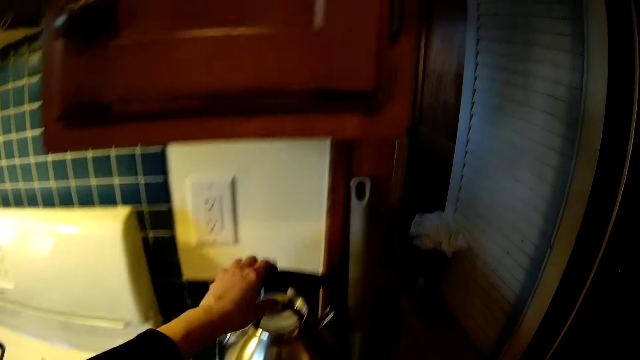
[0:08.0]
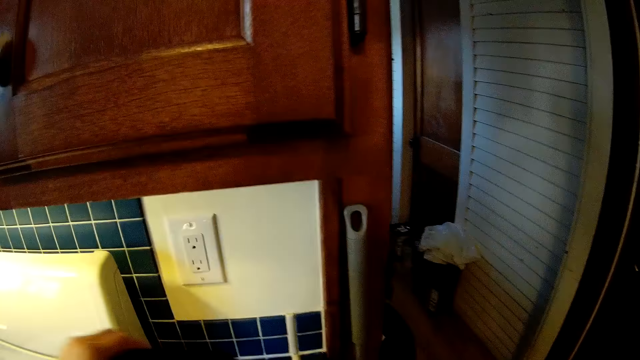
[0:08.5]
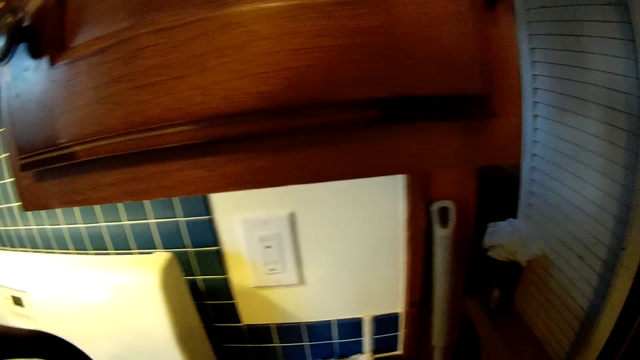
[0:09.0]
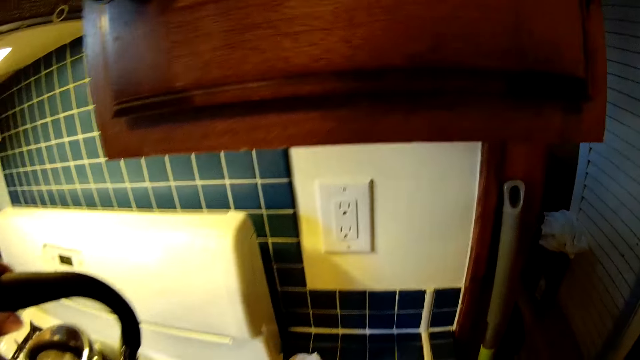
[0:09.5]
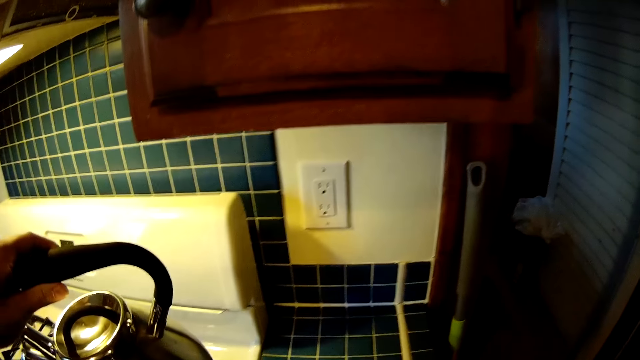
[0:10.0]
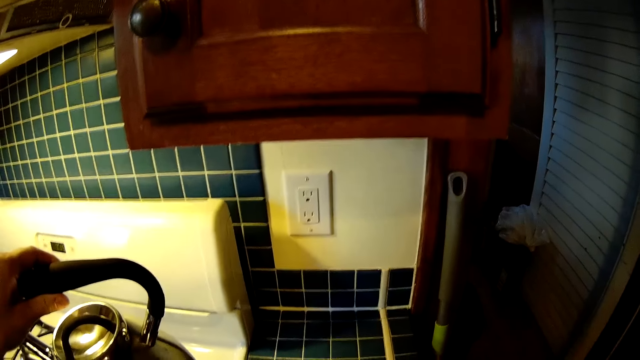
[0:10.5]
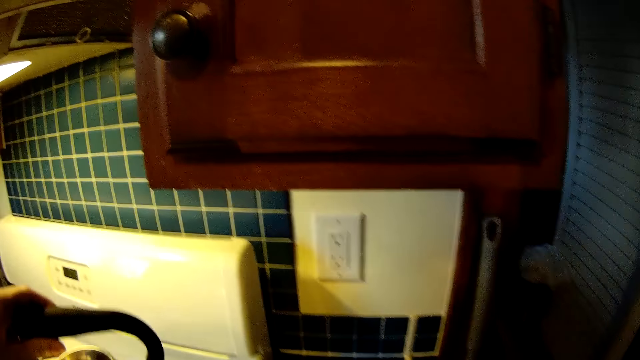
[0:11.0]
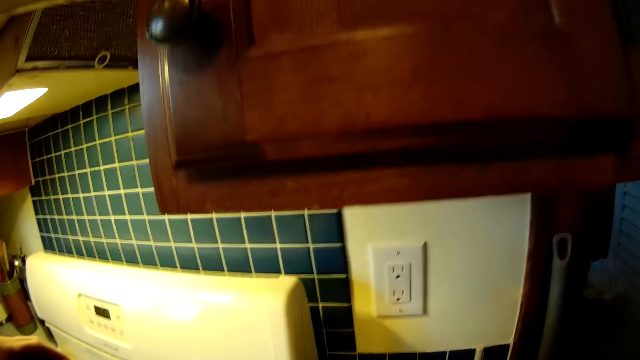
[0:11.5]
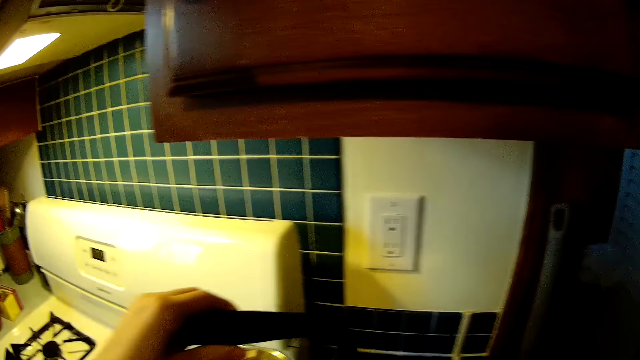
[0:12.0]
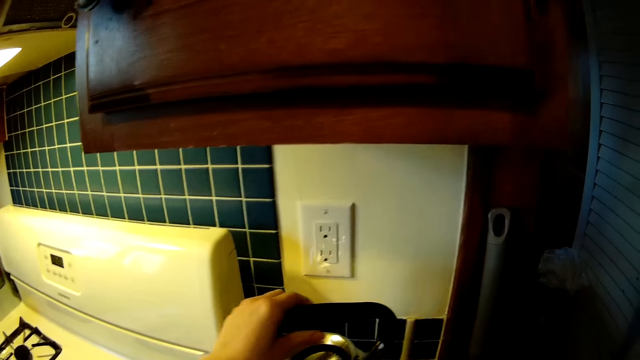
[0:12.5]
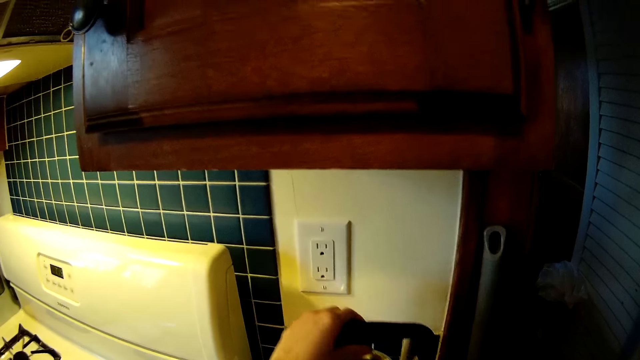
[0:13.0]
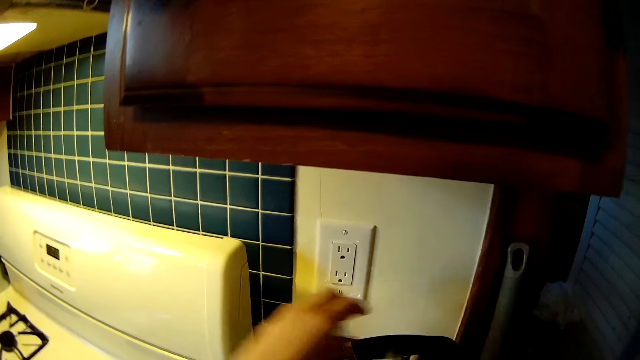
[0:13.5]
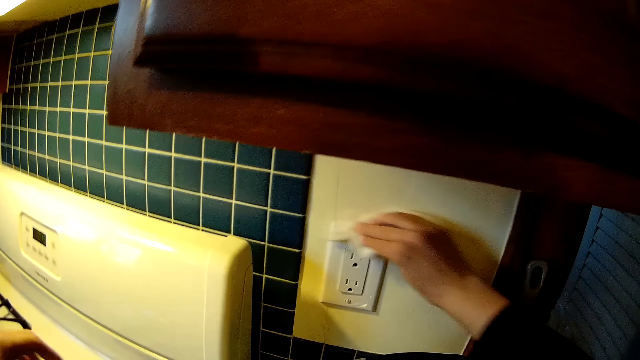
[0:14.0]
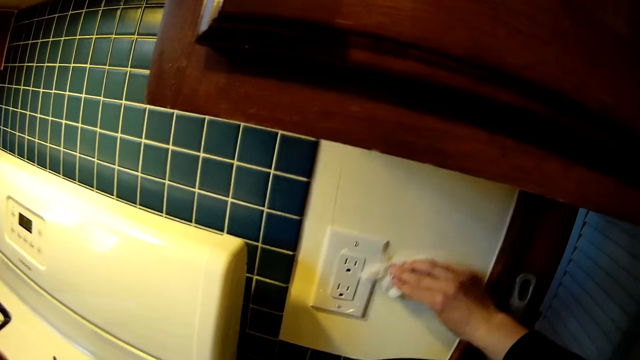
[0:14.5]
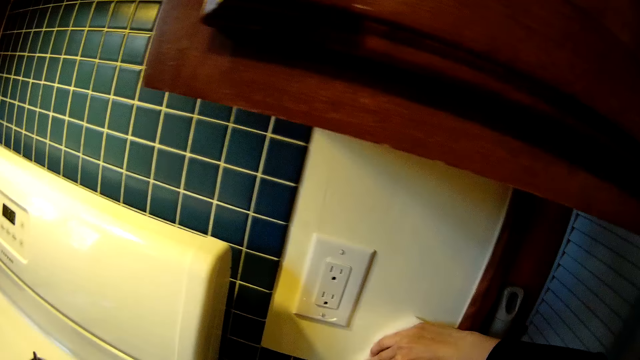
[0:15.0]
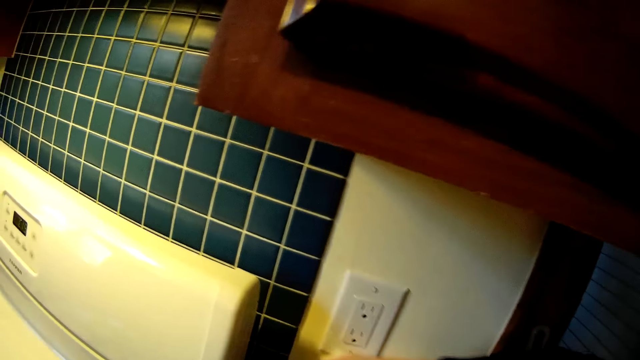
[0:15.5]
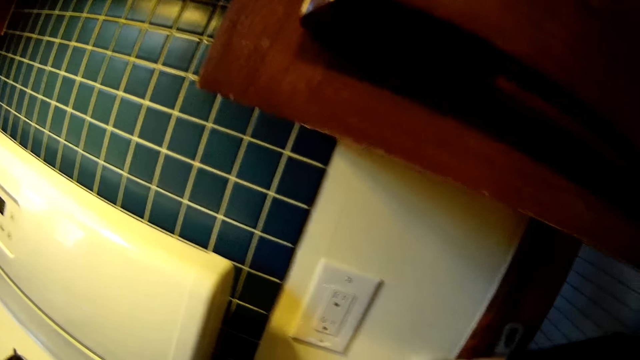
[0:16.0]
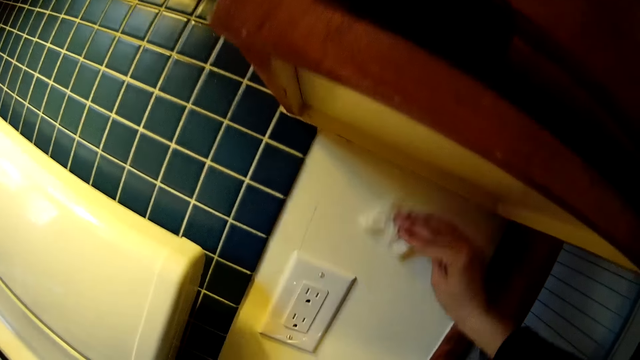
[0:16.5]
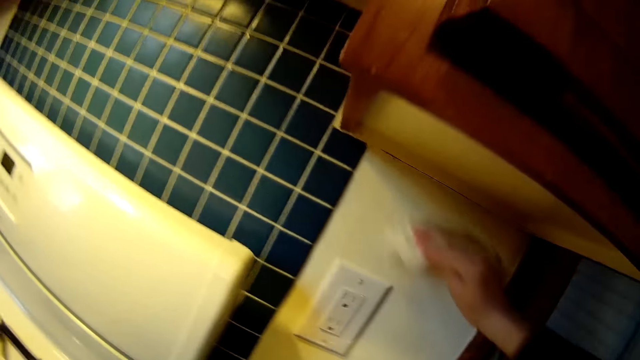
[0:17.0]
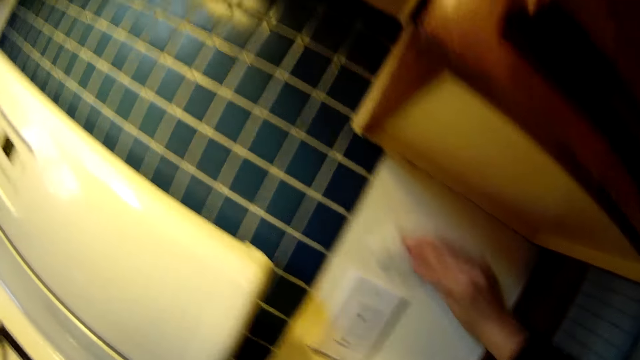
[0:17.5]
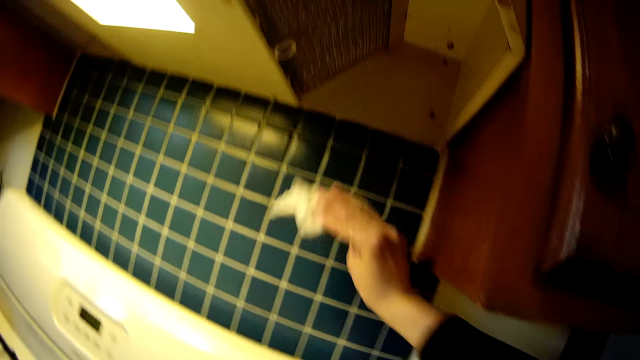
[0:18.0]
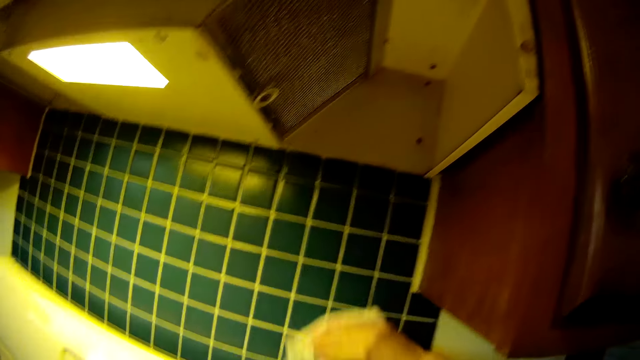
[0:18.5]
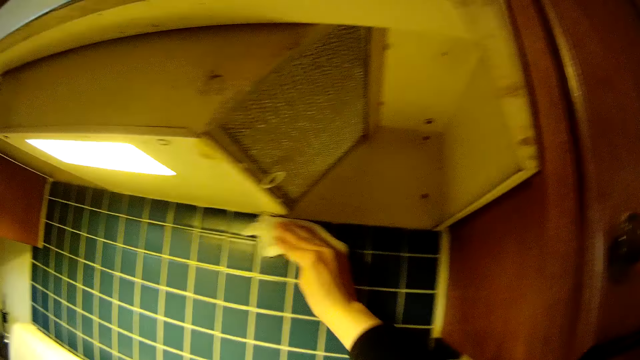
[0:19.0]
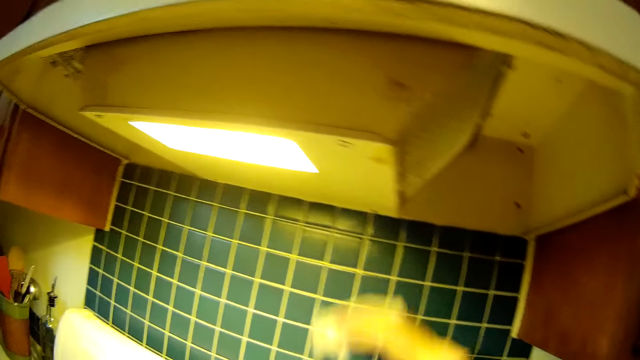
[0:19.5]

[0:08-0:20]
The camera wearer lifts up a kettle from the kitchen countertop with her left hand. She places the kettle on the kitchen countertop with her left hand. She cleans the kitchen wall with the piece of toilet paper in her hand.

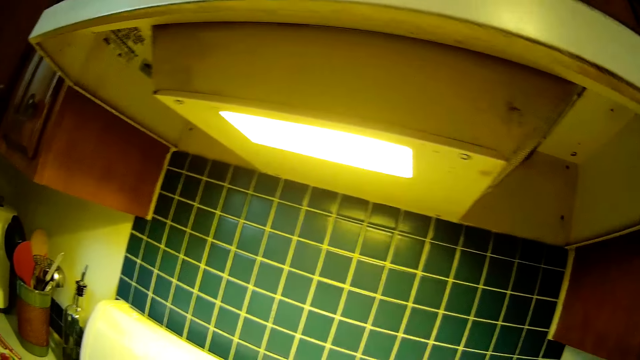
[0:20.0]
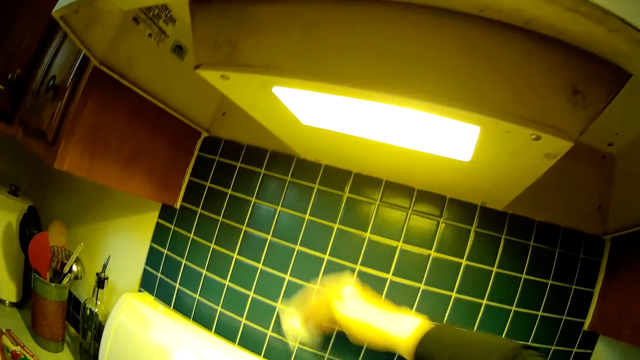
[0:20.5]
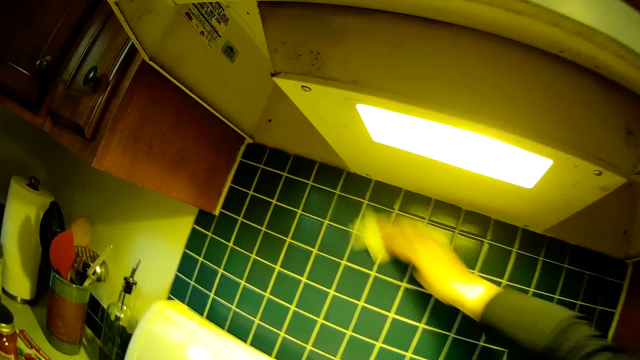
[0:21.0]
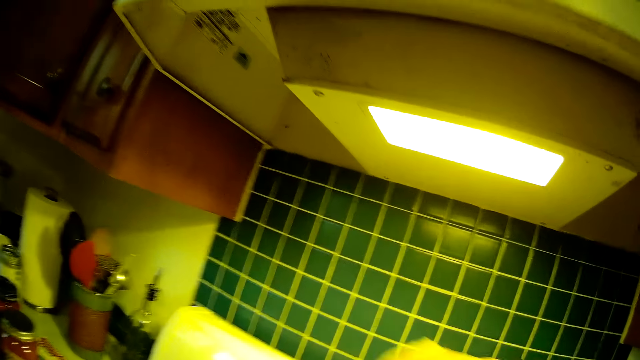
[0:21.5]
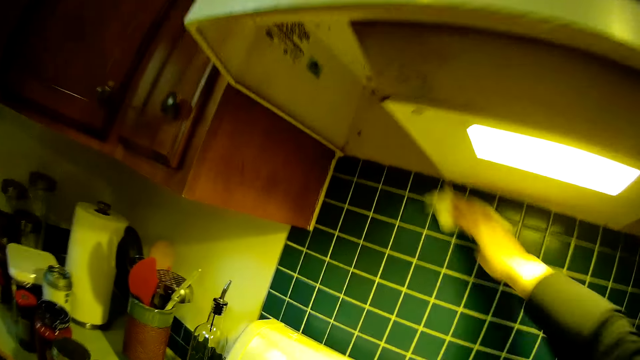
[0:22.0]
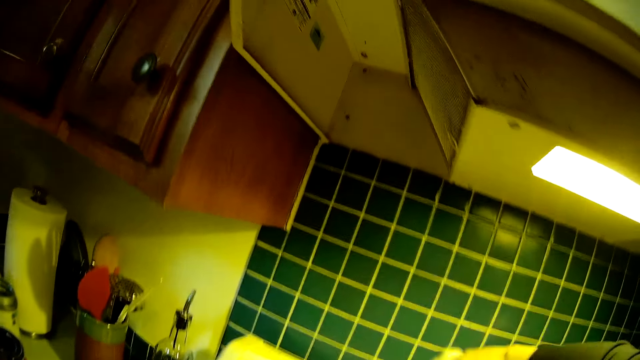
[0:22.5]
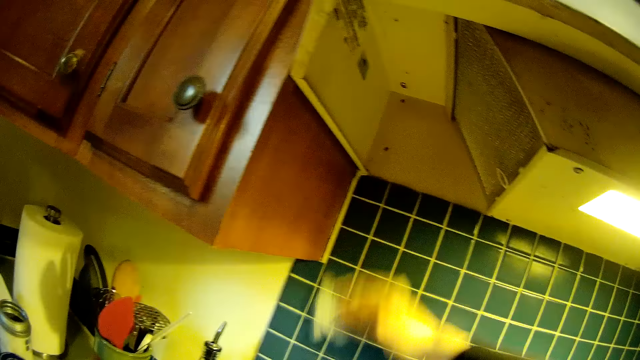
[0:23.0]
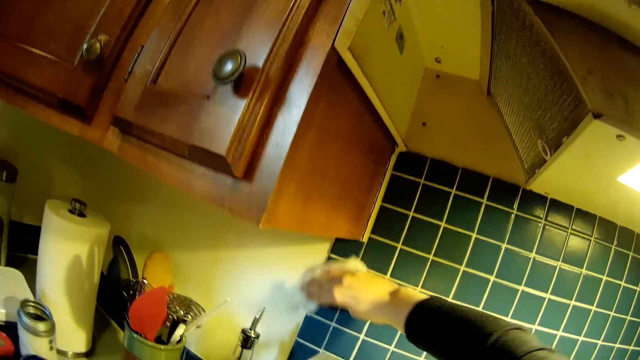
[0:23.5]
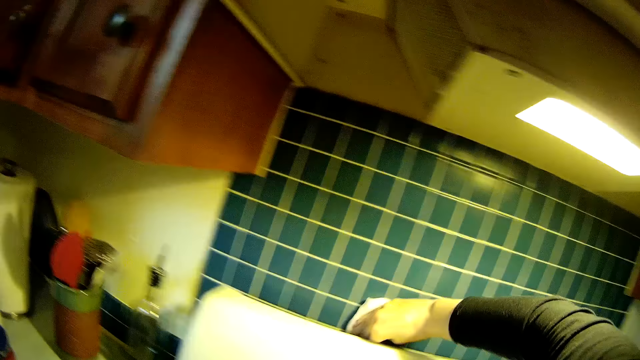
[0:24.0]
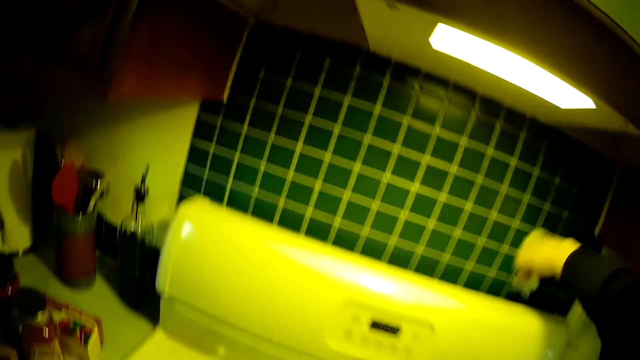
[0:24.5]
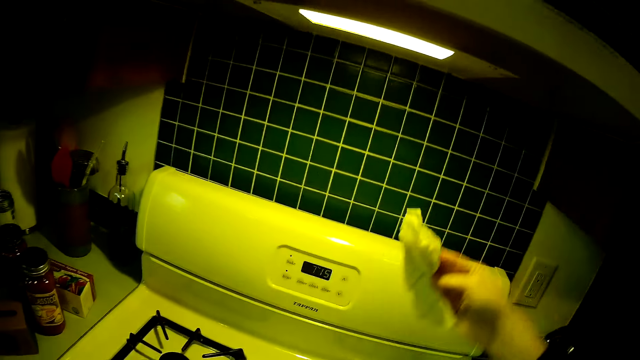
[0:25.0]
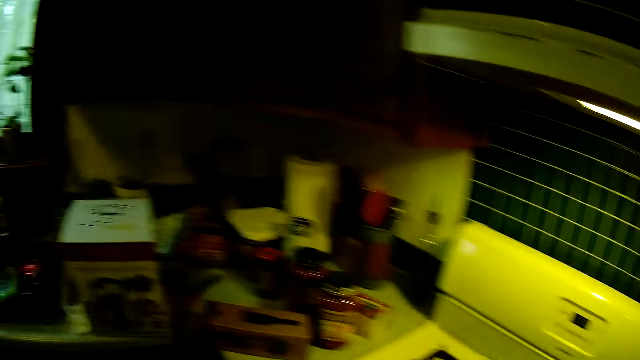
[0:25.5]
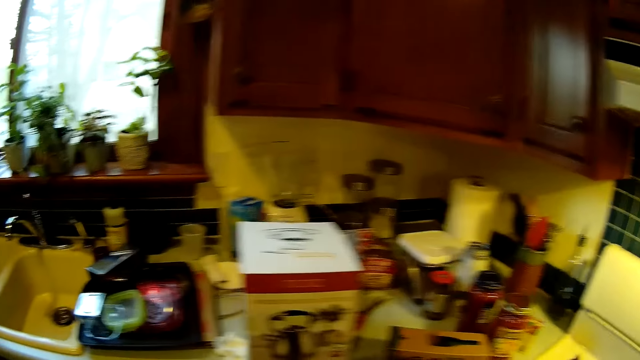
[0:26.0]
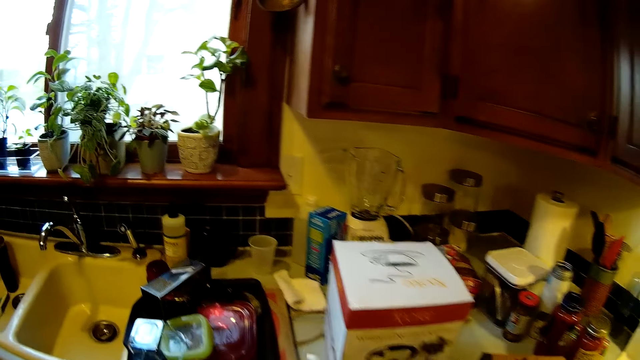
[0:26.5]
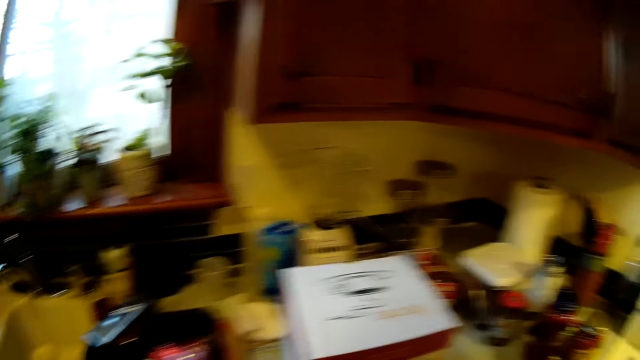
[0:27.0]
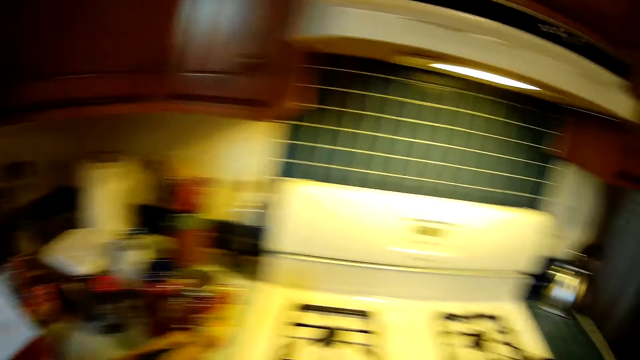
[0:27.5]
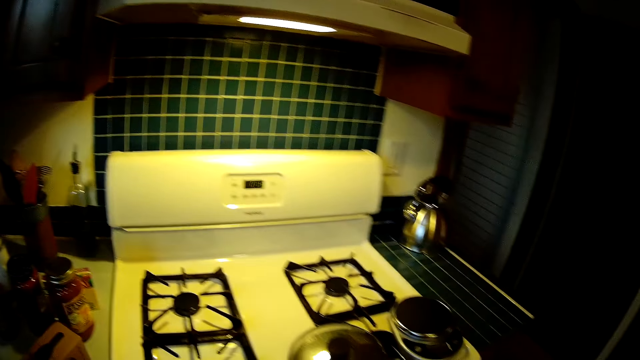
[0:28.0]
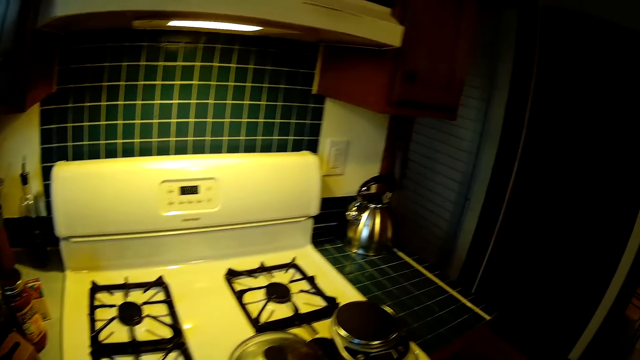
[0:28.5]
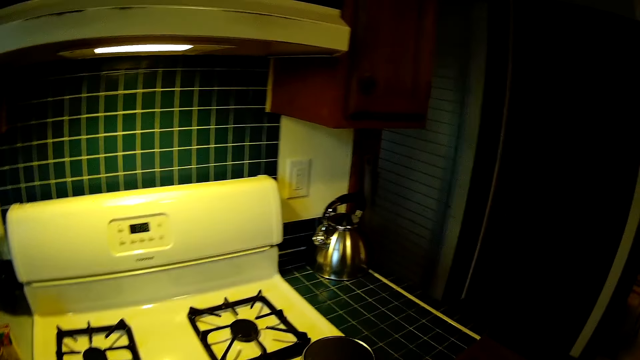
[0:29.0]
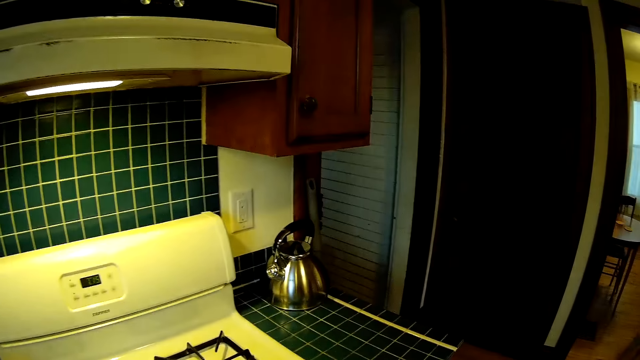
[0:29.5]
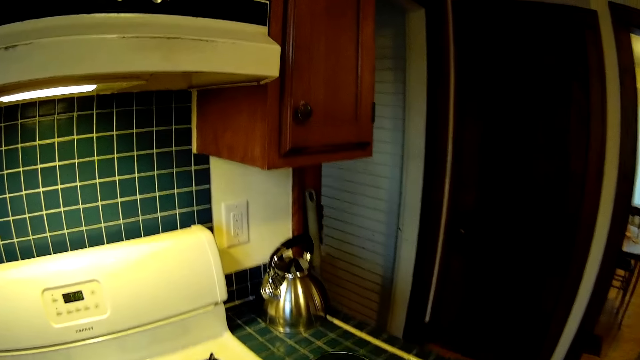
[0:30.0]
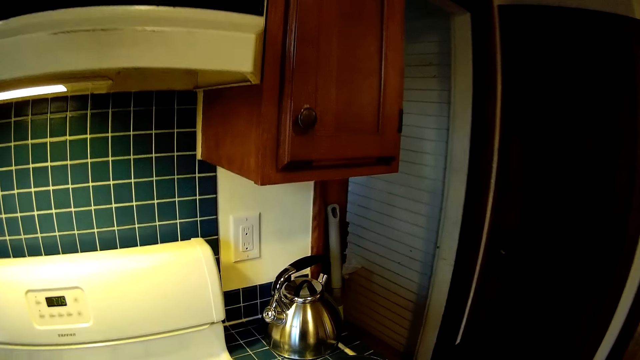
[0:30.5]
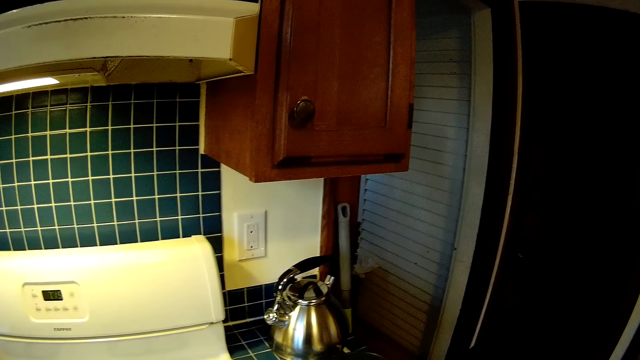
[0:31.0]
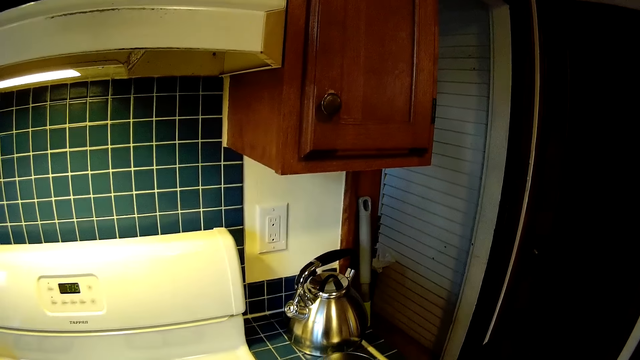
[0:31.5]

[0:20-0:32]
The camera wearer looks around. They carry a weighing scale.
